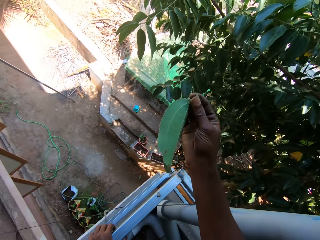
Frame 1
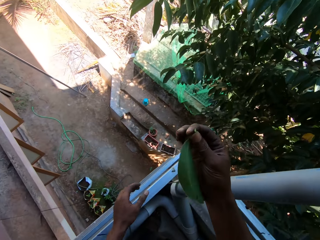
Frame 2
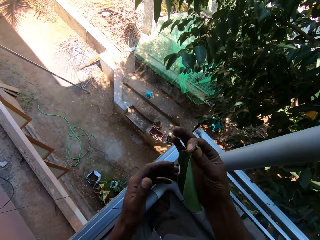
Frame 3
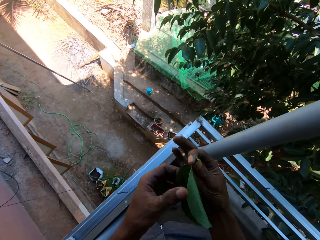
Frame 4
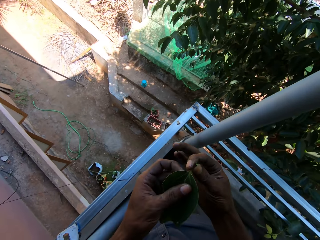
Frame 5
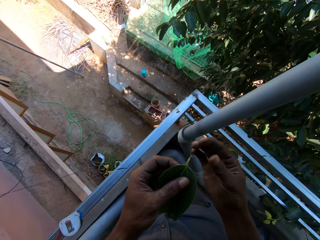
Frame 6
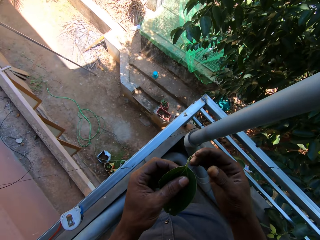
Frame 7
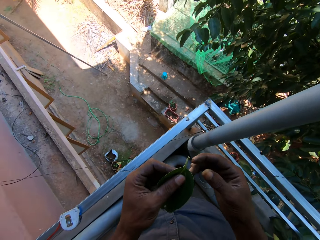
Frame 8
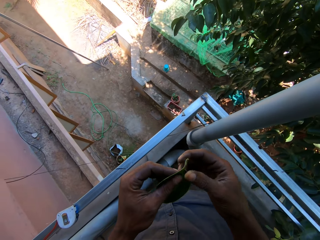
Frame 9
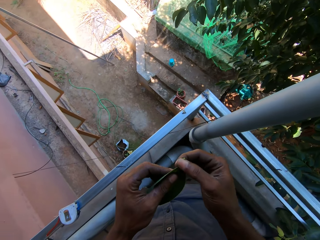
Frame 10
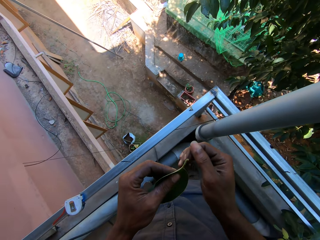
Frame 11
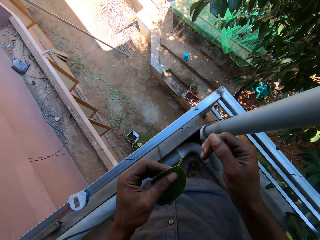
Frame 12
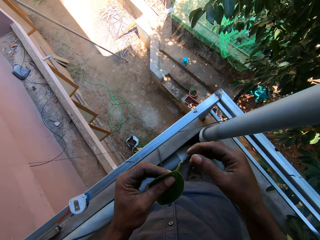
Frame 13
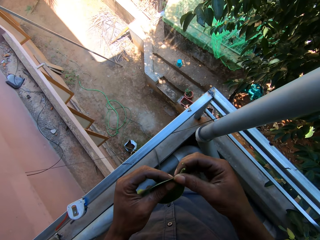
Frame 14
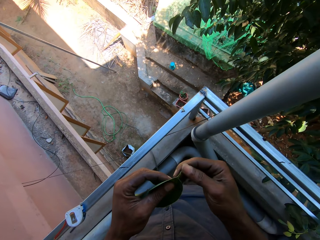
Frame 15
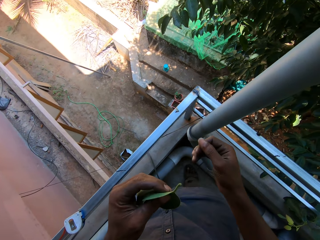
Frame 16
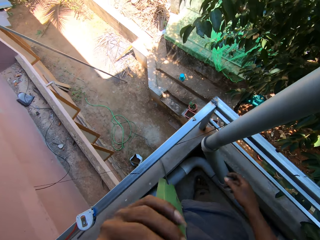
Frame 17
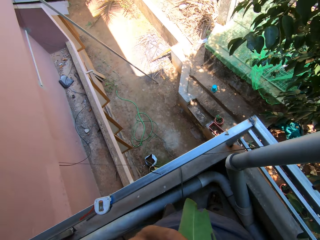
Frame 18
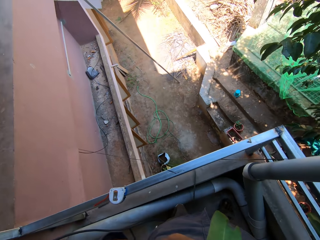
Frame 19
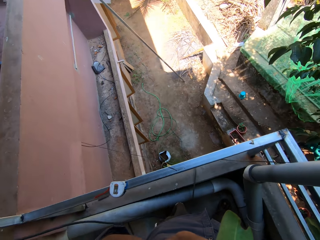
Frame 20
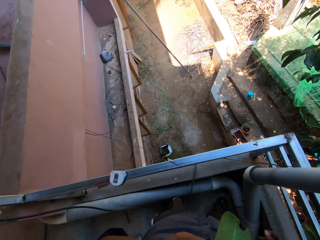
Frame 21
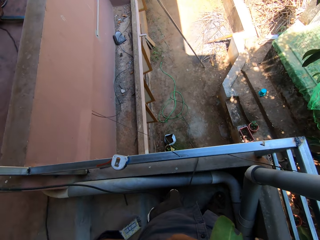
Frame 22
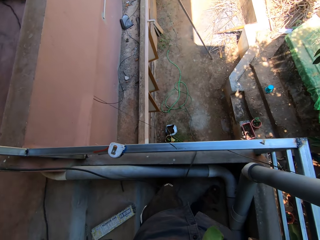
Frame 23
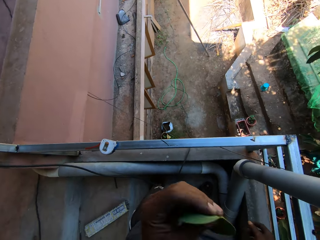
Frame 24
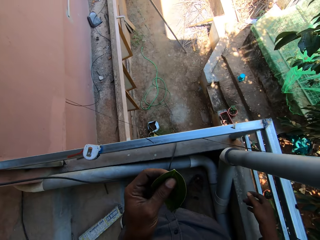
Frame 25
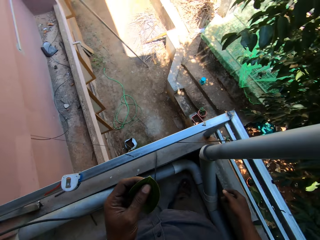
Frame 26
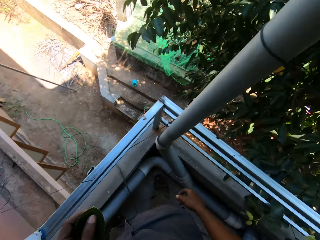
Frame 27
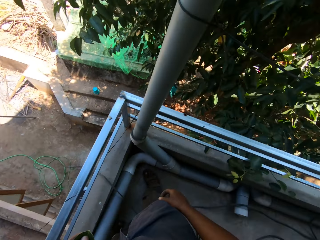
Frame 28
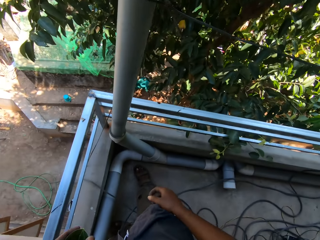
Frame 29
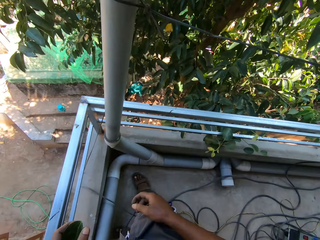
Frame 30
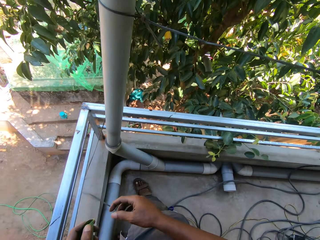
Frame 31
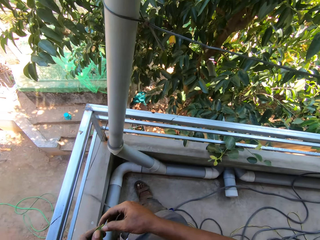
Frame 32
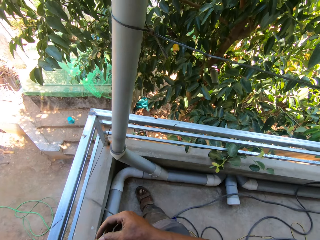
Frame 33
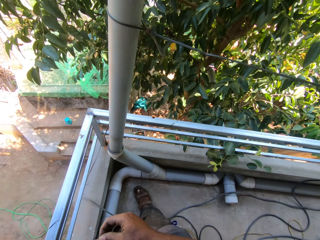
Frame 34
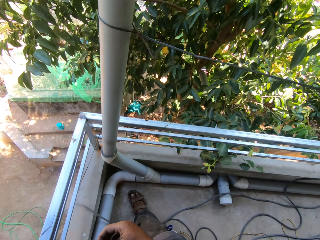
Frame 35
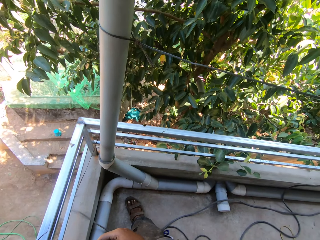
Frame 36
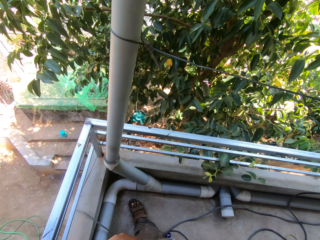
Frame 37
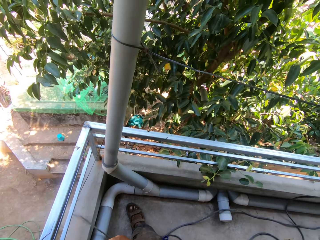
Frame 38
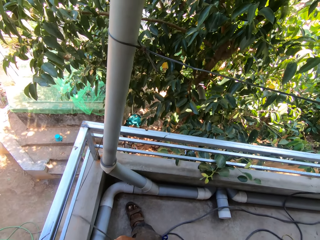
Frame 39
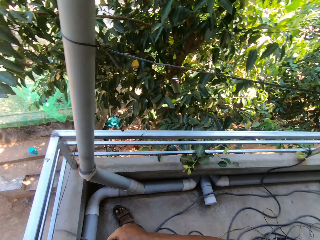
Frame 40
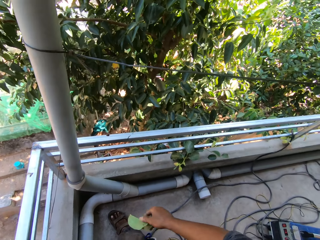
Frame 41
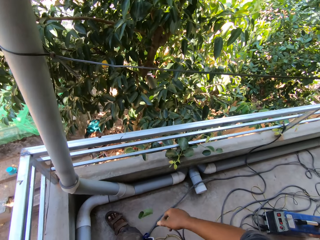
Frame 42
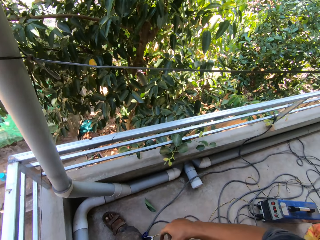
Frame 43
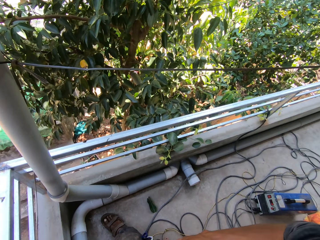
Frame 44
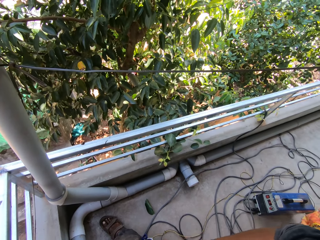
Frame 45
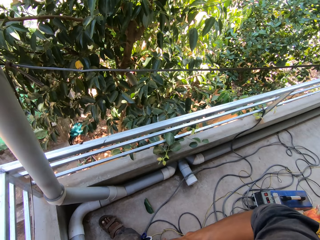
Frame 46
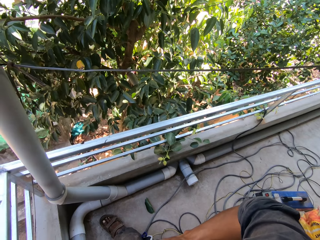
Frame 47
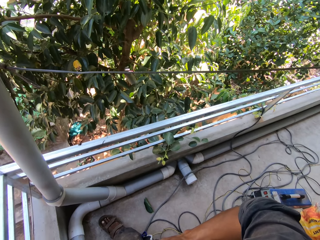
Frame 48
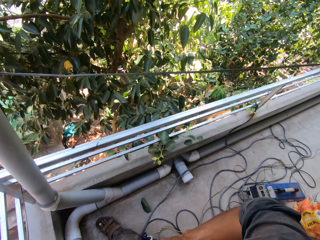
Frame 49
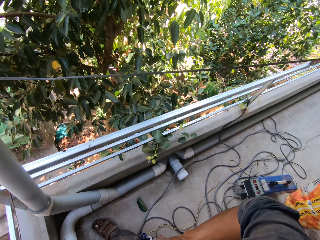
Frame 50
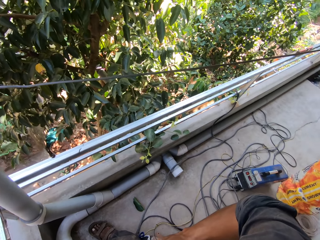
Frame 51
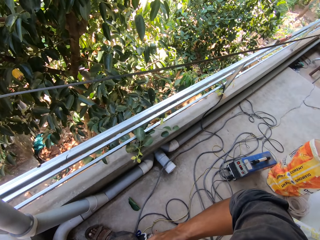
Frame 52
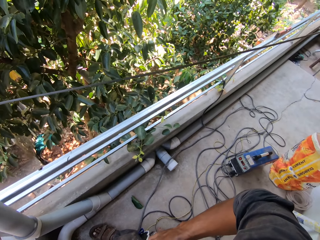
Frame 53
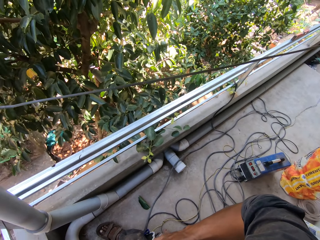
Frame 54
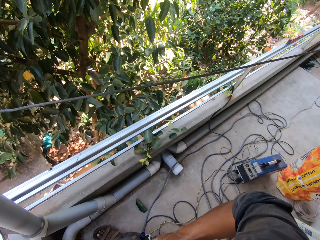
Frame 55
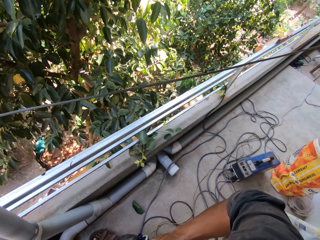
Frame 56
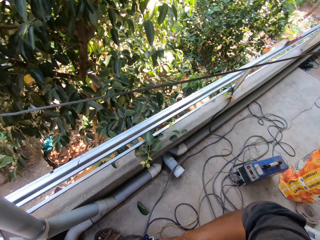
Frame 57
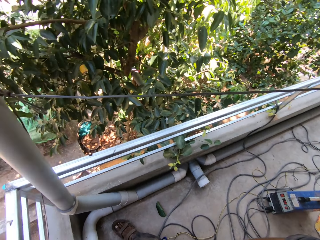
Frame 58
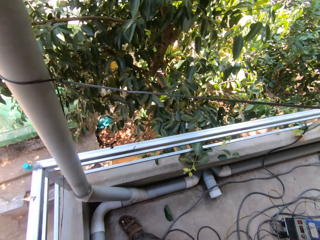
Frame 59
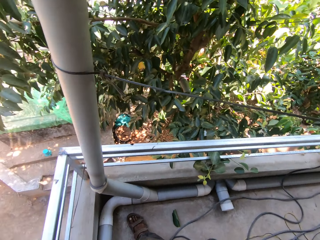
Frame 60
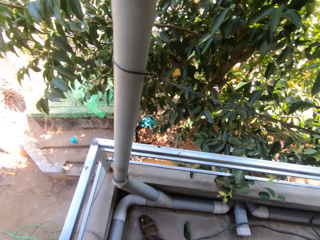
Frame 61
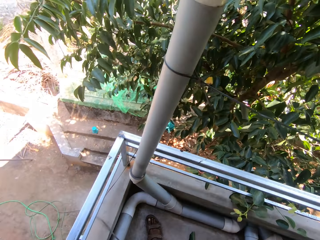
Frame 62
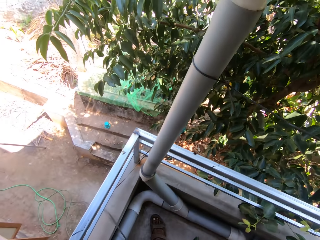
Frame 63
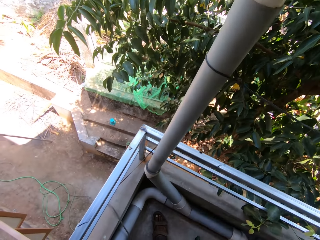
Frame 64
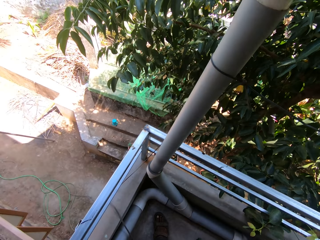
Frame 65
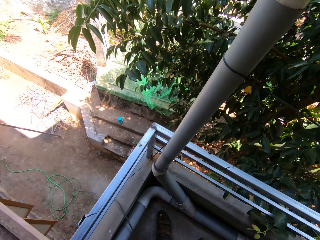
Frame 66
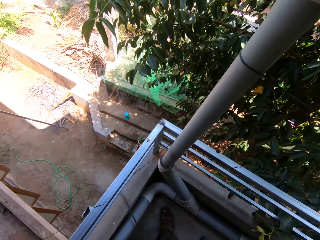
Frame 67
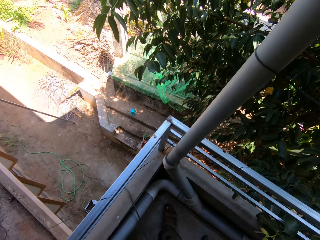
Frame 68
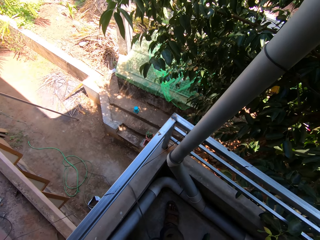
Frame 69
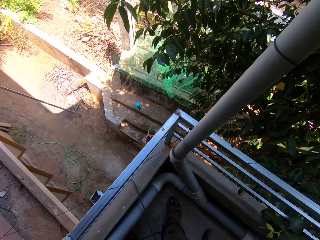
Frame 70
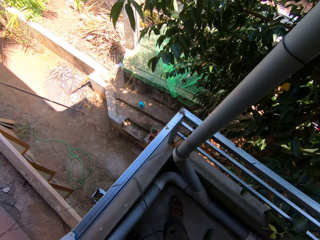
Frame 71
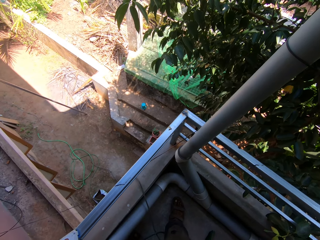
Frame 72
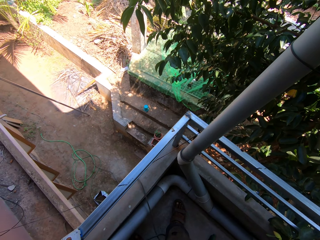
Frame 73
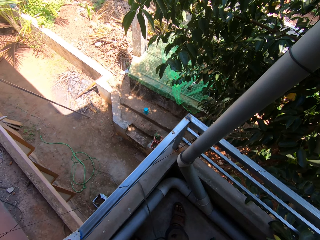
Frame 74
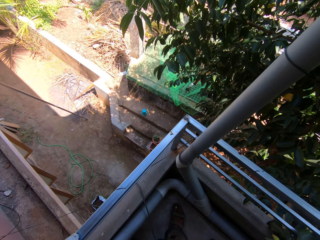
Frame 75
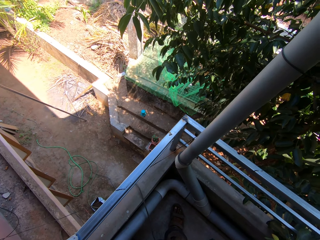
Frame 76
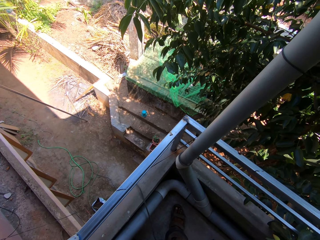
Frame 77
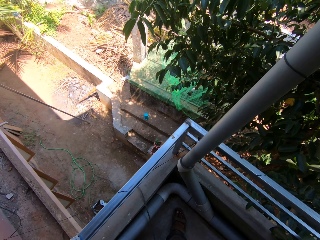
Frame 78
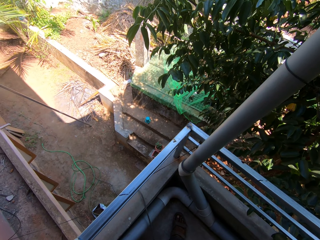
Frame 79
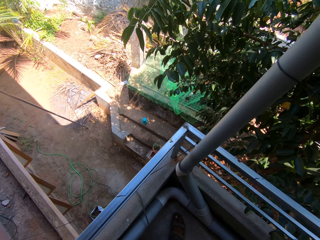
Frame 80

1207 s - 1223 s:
The camera wearer passes the leaf to his left hand. He holds the leaf with his left hand. He cleans the leaf stalk with his right hand. He rubs the leaf with his right hand. He does something with the leaf. He stares around. He holds the leaf with both hands. He stares around. He drops the leaf on the floor with his right hand. He stares around.

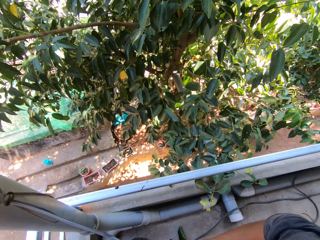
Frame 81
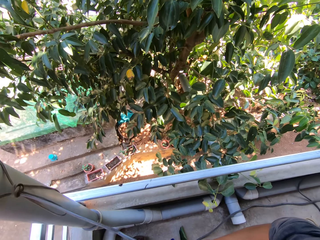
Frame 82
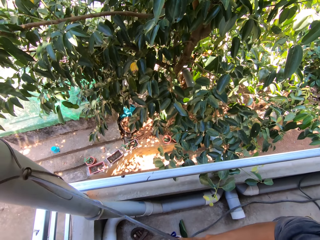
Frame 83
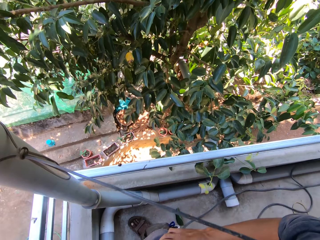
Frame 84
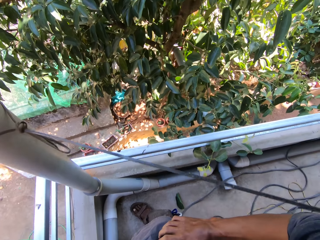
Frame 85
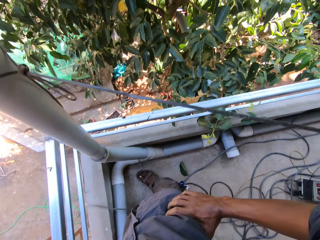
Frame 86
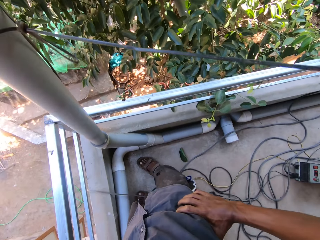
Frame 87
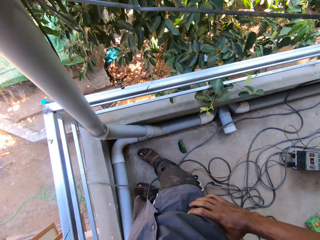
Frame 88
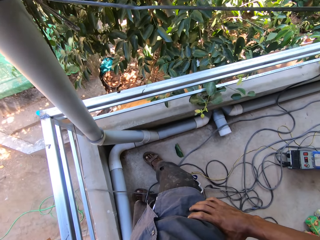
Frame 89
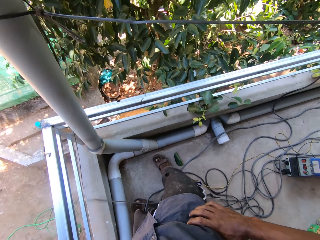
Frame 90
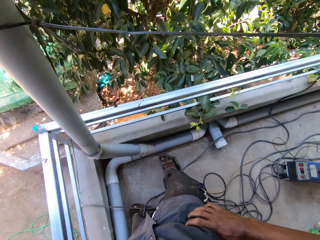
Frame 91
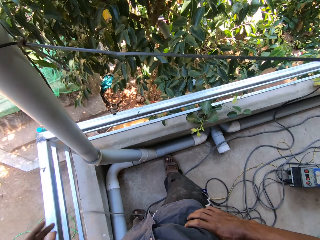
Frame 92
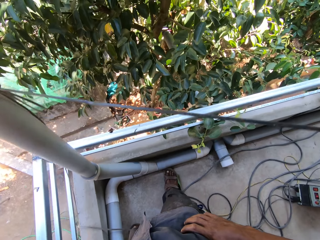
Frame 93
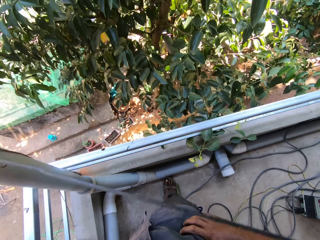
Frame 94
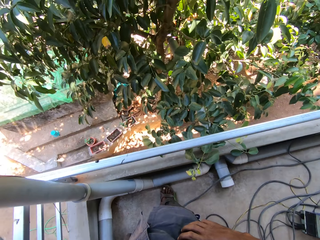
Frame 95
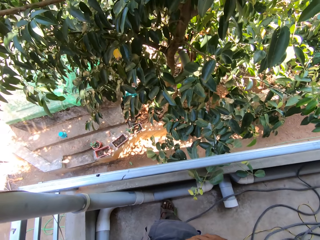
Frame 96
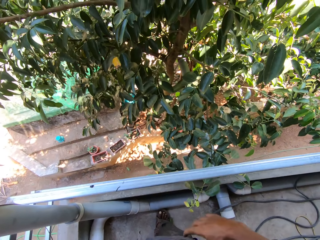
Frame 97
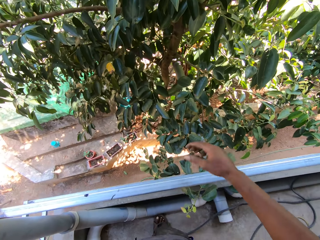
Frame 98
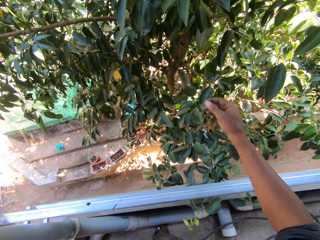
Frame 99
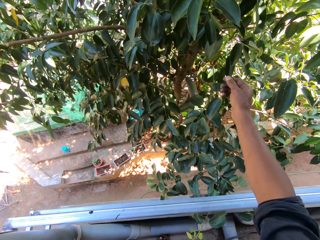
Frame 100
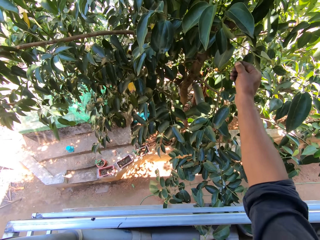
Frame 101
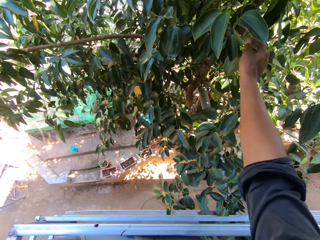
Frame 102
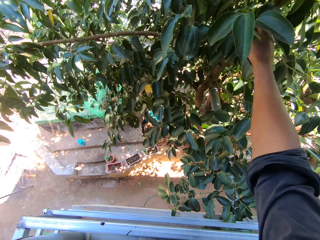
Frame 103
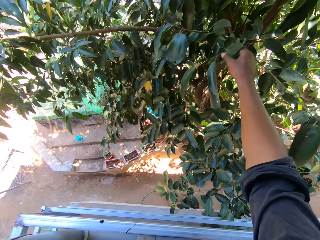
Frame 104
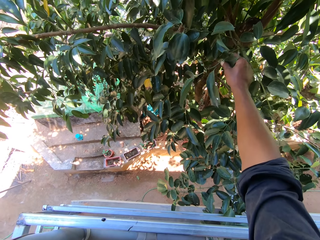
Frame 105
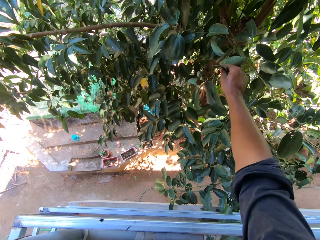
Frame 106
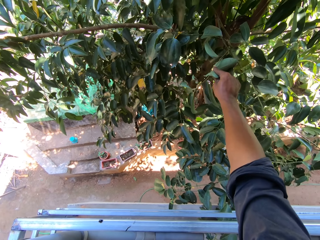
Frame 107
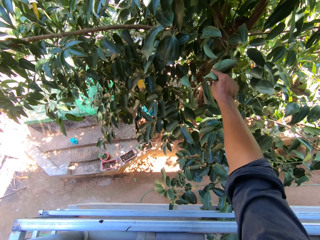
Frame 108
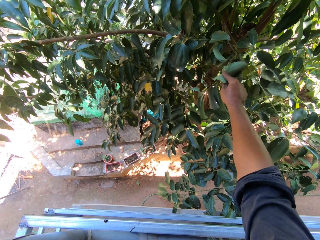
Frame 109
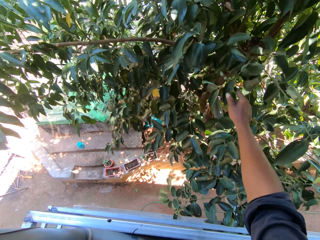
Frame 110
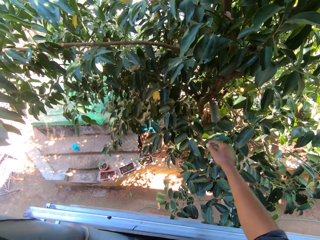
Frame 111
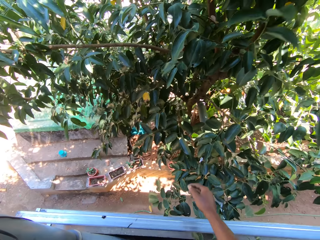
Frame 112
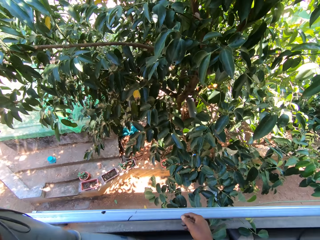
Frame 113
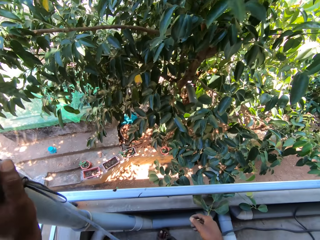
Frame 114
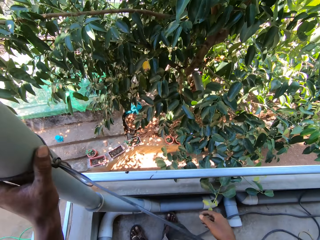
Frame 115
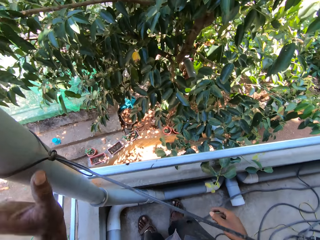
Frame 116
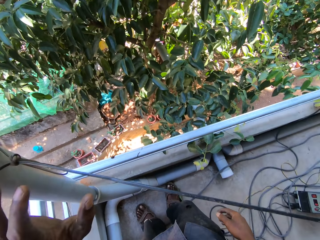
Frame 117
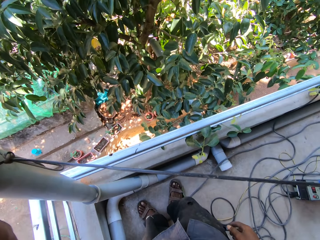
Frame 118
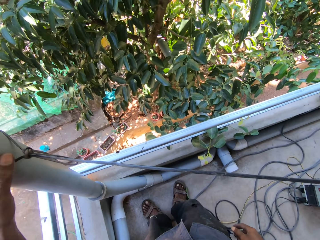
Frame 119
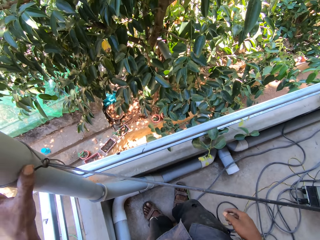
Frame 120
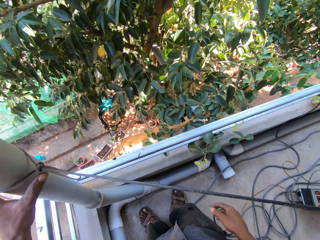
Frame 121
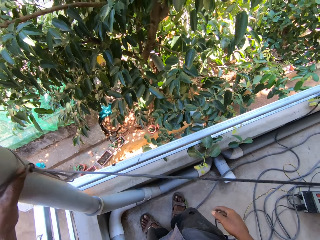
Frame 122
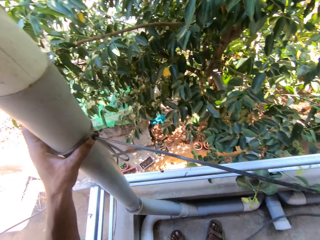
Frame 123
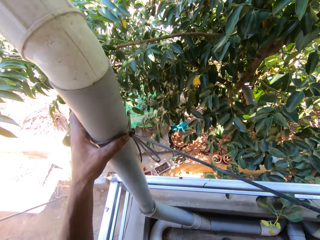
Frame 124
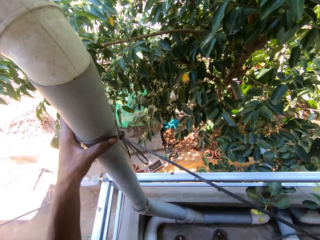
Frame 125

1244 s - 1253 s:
The camera wearer moves around. He pulls a leaf from the tree. He holds a branch on the pear tree with his right hand. He moves the hand from the leaves. He holds a pipe with his left hand. He adjusts a rope on the pipe with his left hand.
